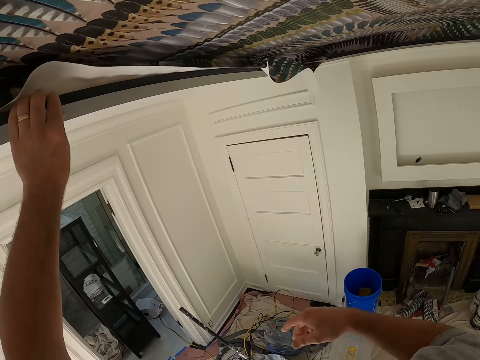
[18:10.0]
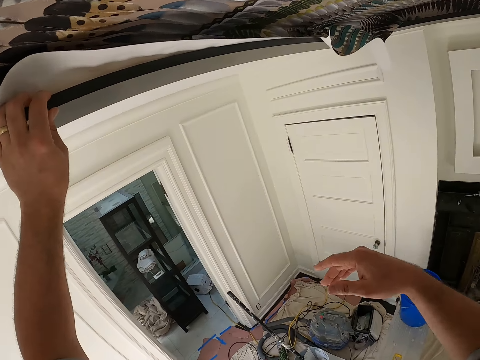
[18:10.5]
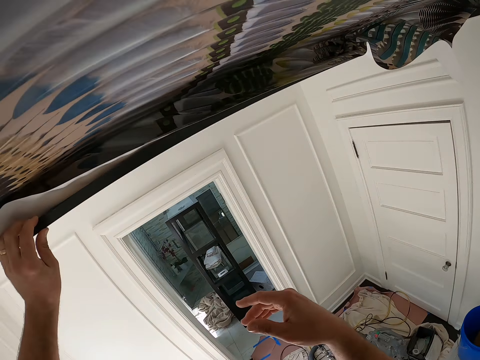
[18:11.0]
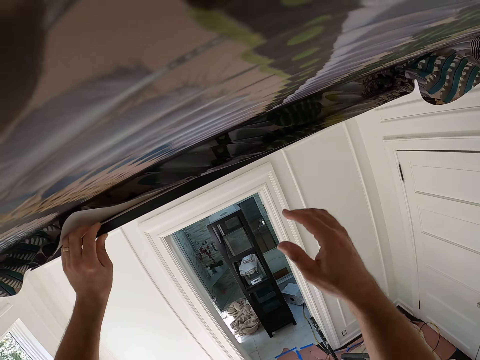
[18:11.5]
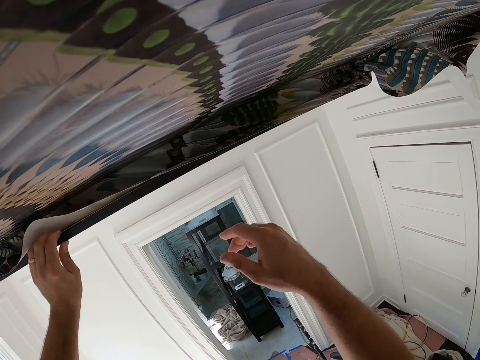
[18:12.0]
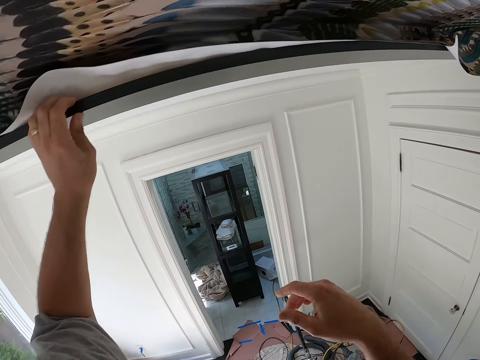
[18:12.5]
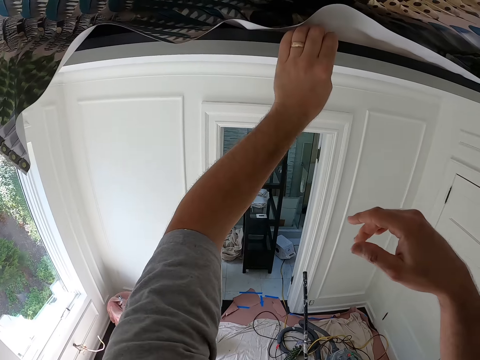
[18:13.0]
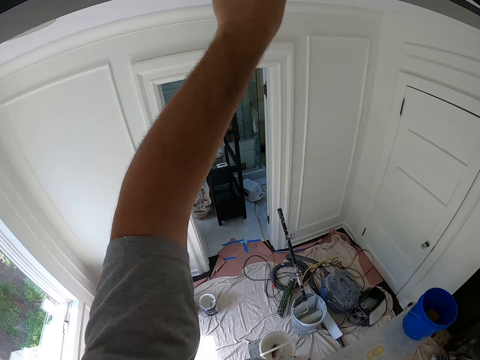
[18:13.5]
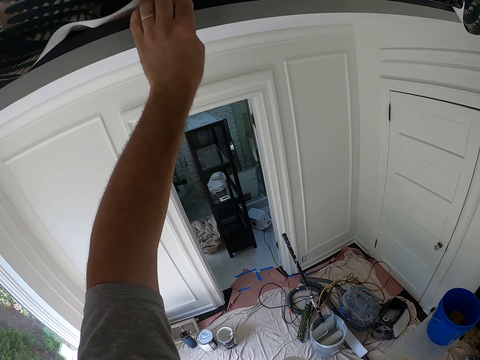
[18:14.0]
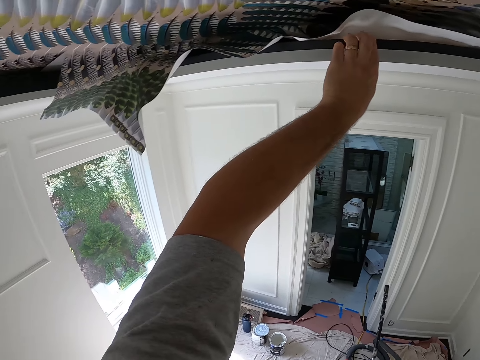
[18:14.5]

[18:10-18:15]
The camera wearer raises his right hand. He removes his left hand from the ceiling.
